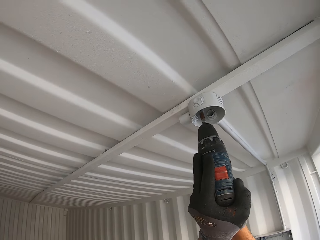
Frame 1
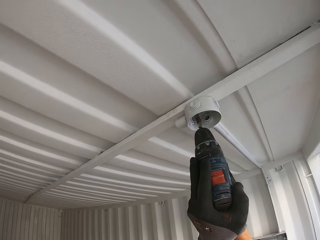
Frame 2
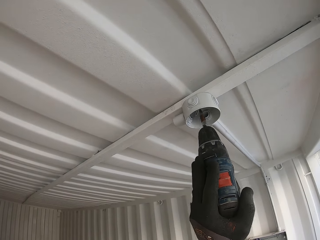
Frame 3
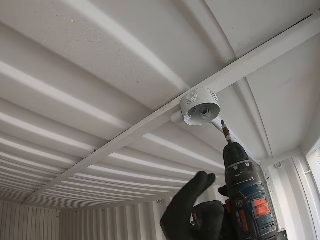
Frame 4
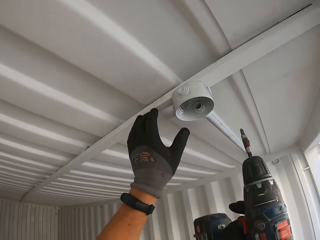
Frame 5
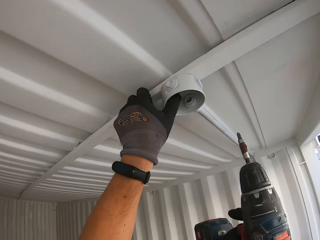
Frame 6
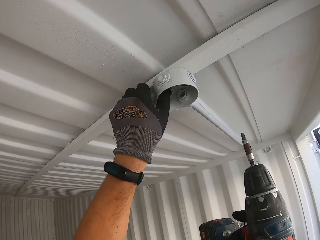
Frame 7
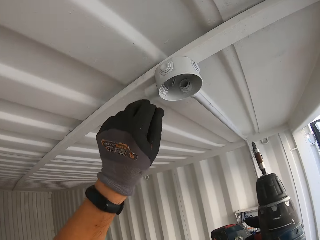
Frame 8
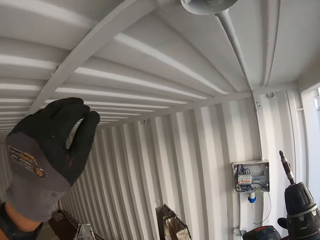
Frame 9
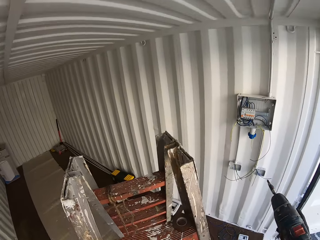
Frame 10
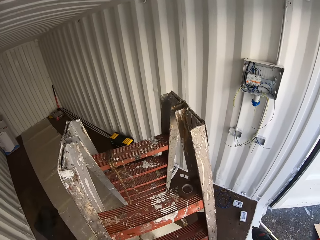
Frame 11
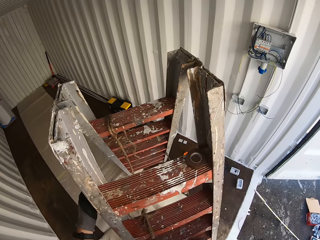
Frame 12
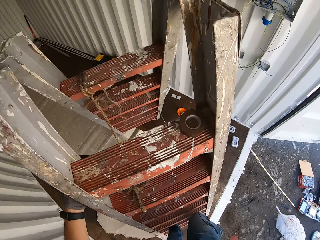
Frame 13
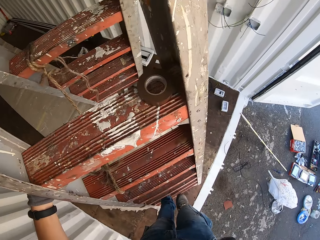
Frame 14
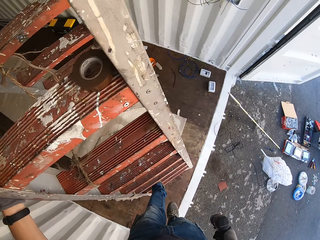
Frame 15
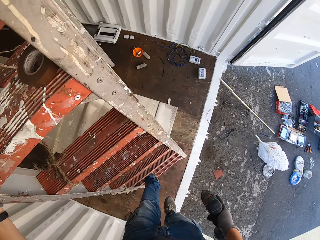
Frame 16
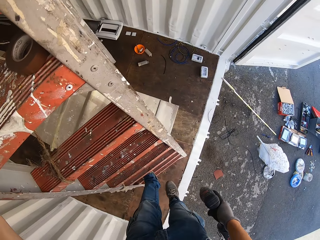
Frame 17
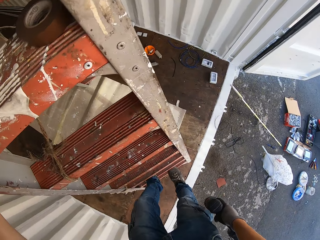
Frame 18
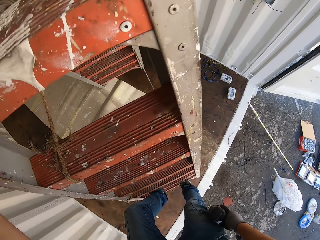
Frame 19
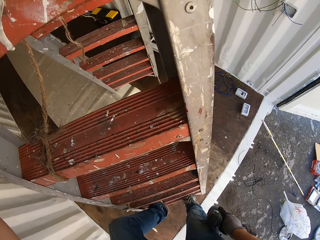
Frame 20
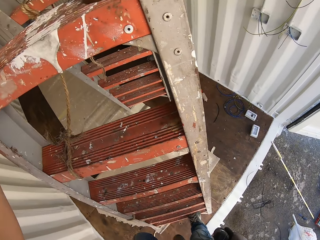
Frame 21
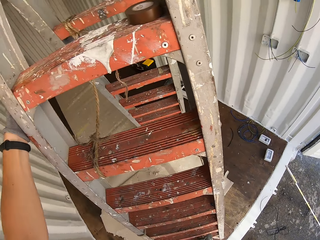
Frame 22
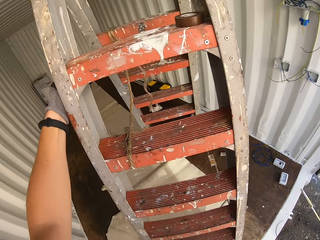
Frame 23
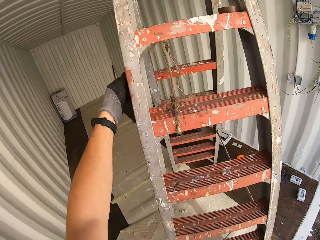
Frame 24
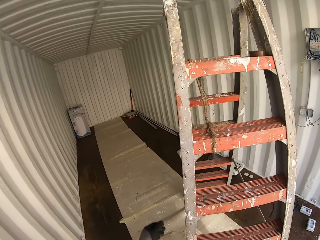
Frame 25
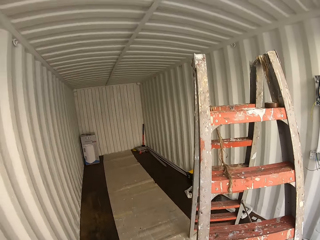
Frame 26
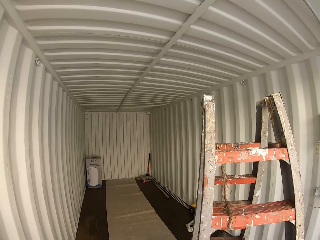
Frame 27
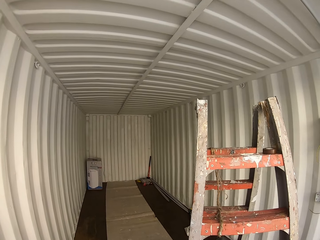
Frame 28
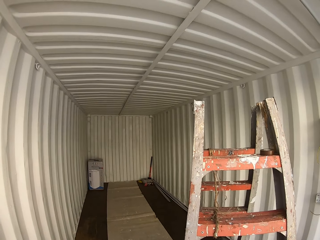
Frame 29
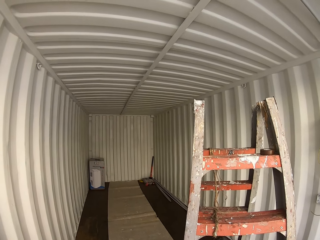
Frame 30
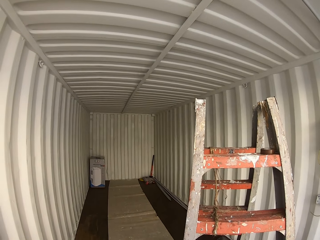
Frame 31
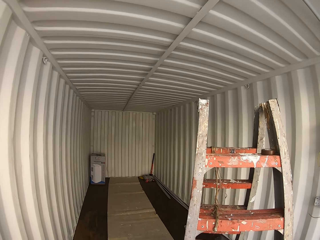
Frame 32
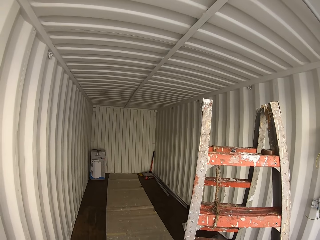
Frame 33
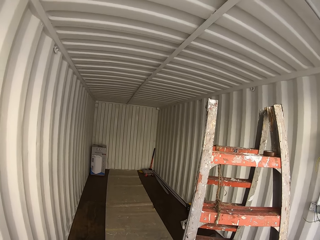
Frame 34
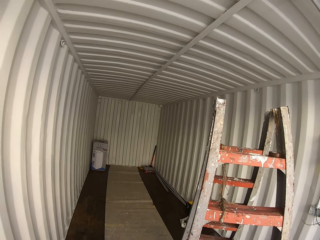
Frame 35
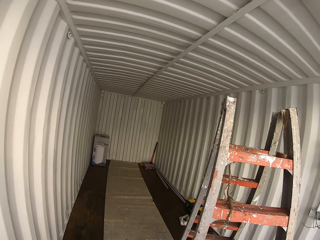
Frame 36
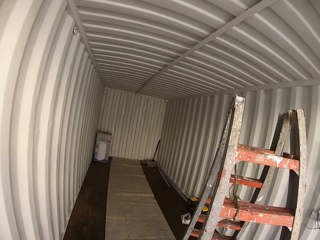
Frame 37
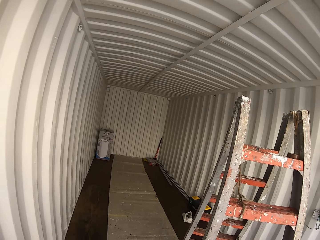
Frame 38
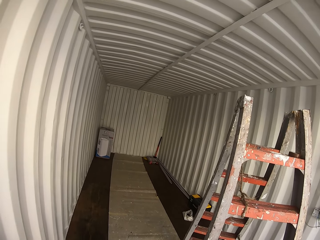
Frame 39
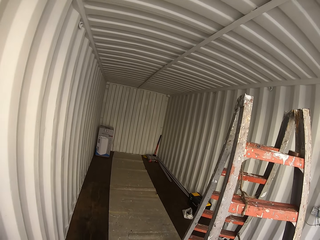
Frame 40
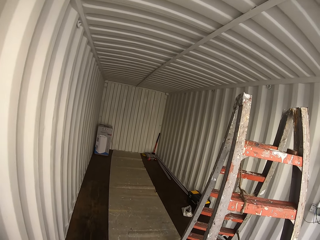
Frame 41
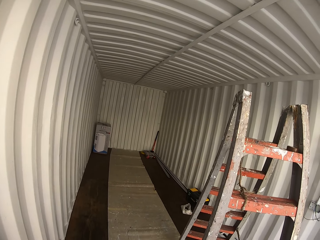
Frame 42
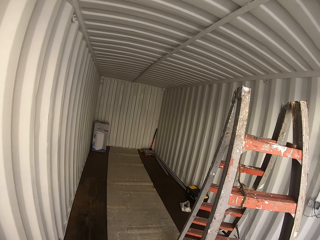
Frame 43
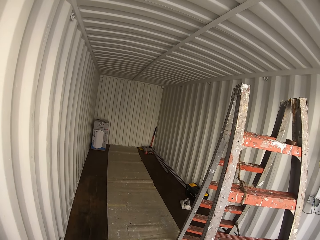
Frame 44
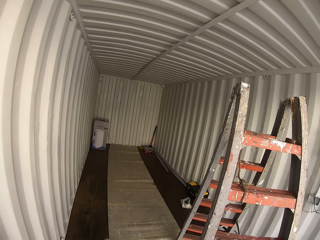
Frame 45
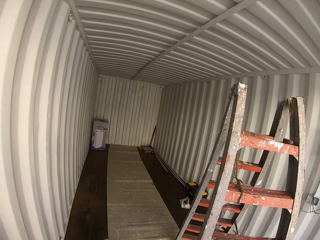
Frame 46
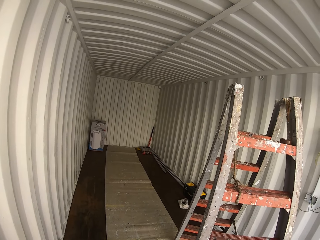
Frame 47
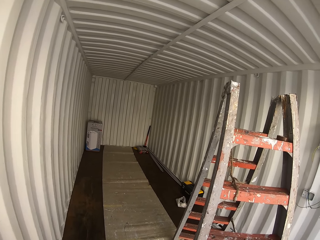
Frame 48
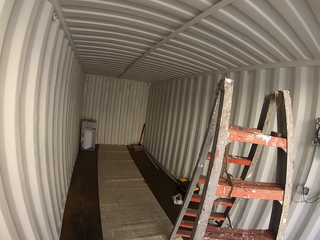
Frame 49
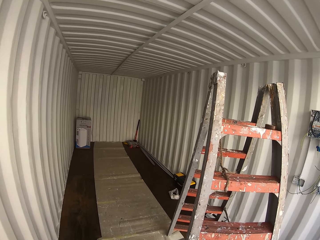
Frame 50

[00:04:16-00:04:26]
The camera wearer holds the drill and checks the round box. They go down the ladder with the drill. They pause.

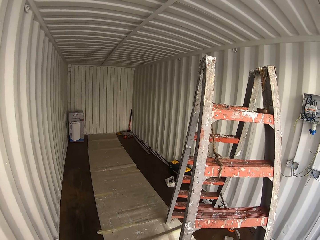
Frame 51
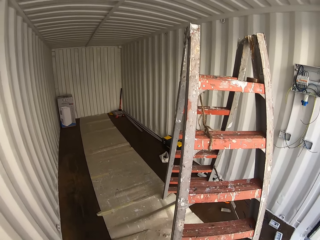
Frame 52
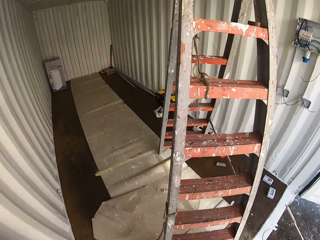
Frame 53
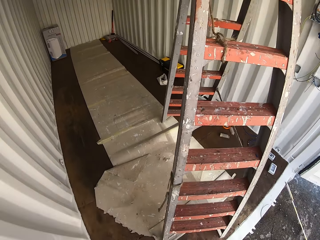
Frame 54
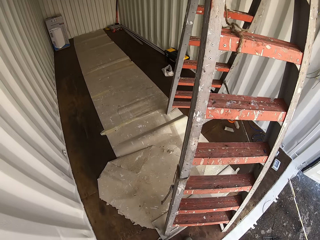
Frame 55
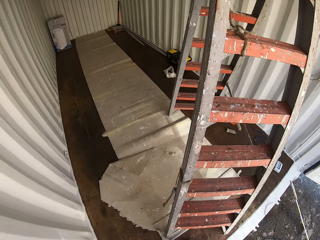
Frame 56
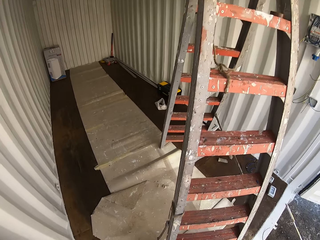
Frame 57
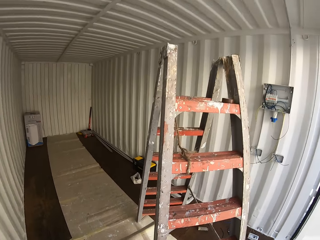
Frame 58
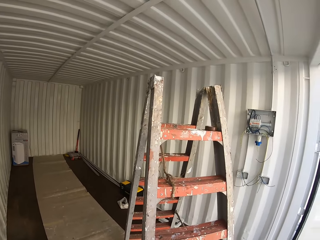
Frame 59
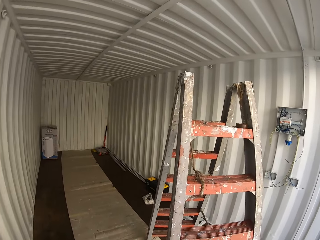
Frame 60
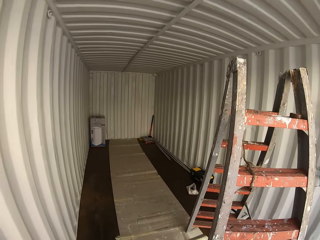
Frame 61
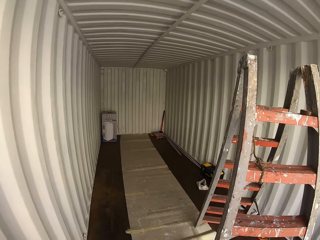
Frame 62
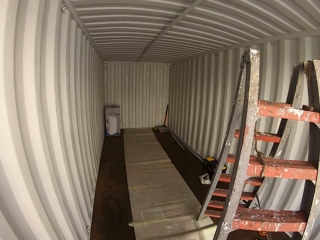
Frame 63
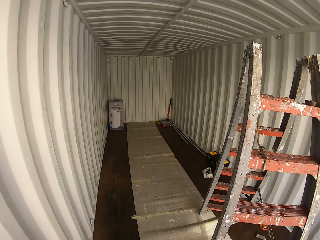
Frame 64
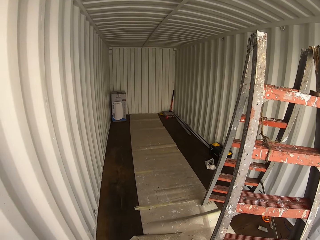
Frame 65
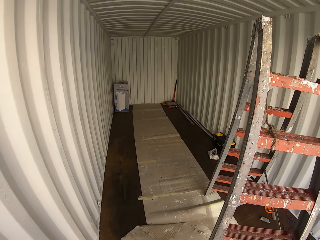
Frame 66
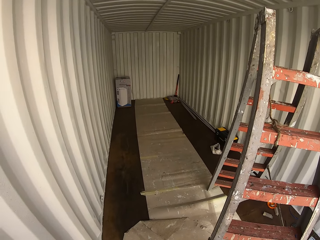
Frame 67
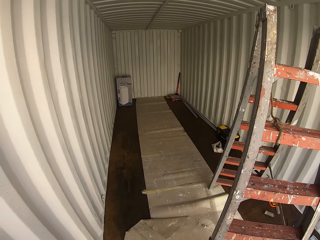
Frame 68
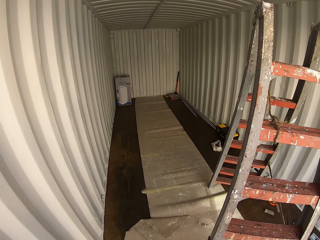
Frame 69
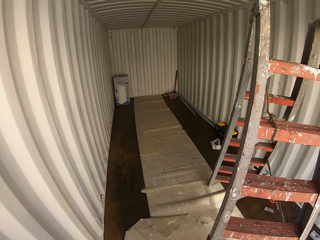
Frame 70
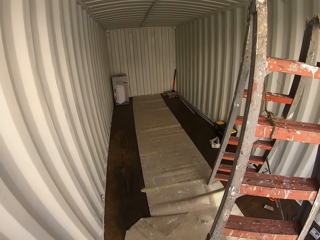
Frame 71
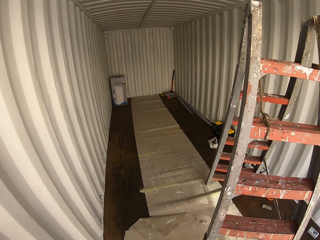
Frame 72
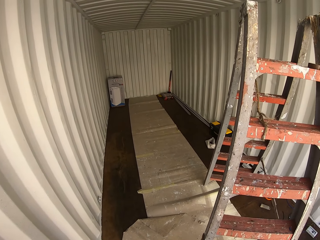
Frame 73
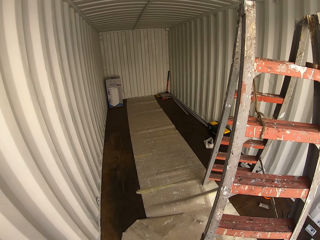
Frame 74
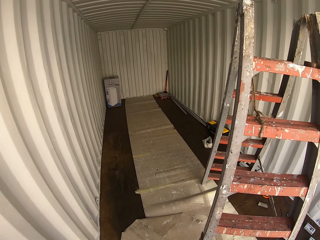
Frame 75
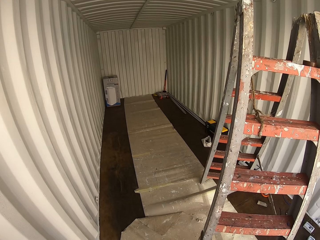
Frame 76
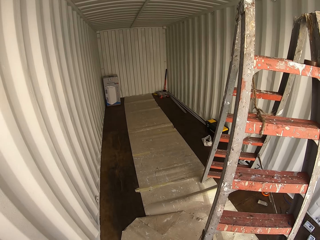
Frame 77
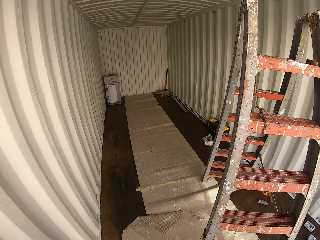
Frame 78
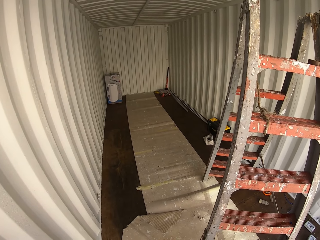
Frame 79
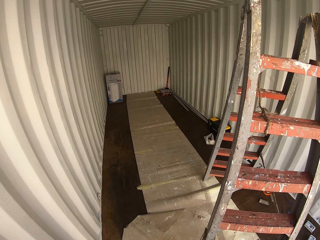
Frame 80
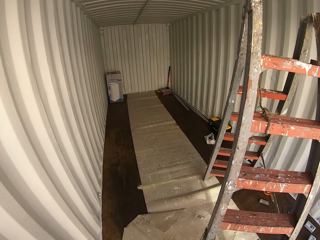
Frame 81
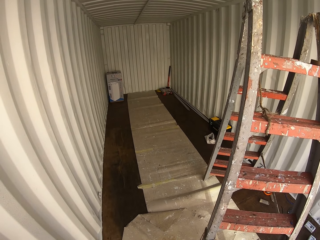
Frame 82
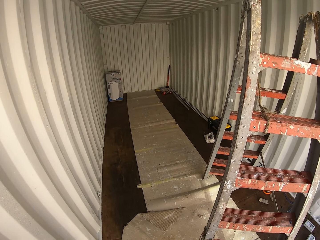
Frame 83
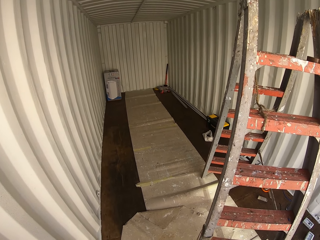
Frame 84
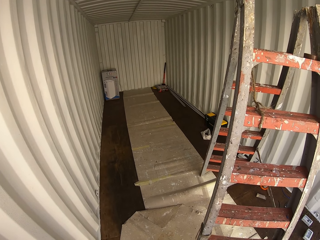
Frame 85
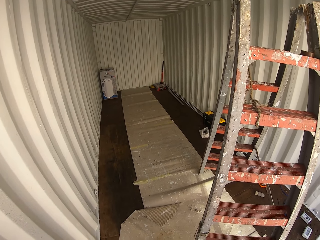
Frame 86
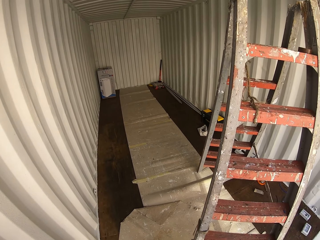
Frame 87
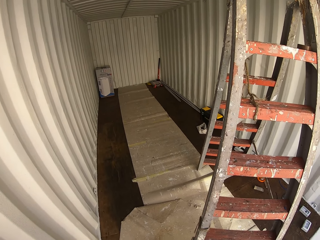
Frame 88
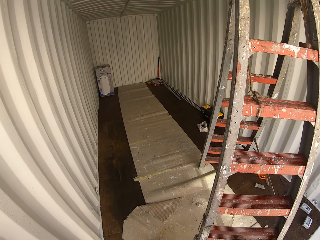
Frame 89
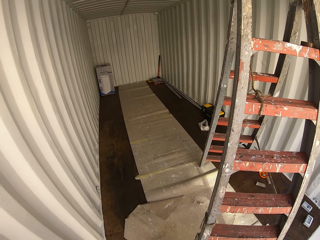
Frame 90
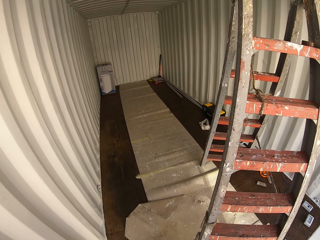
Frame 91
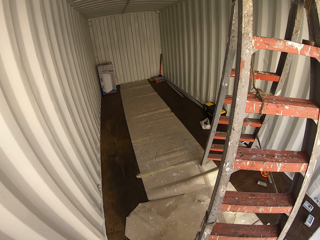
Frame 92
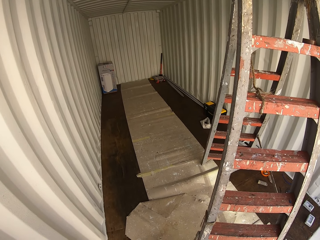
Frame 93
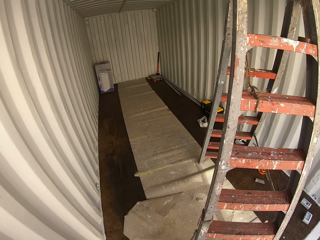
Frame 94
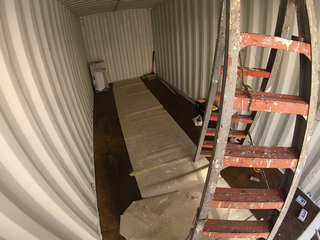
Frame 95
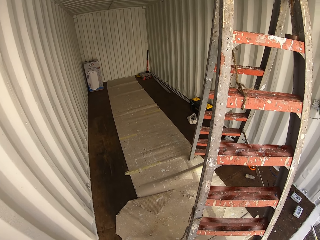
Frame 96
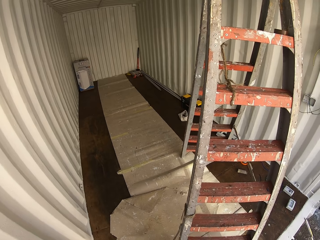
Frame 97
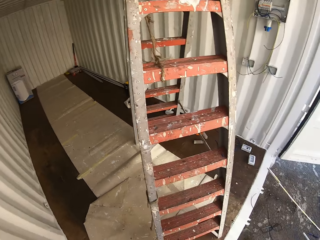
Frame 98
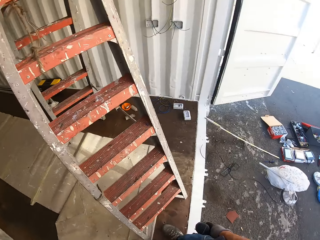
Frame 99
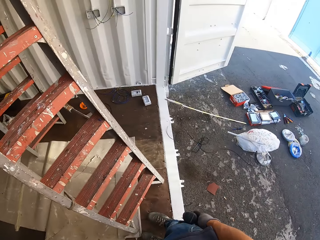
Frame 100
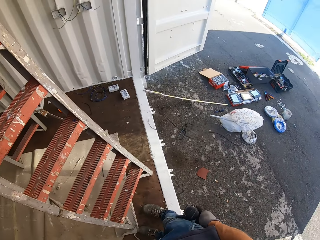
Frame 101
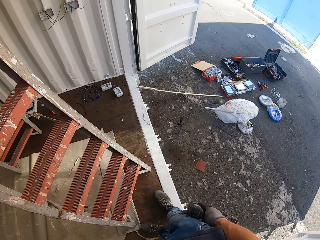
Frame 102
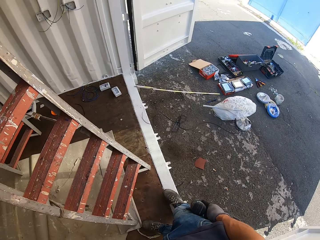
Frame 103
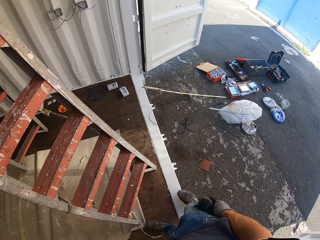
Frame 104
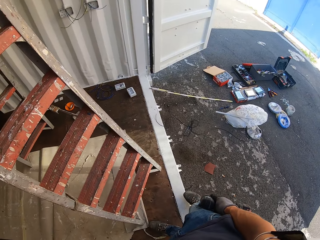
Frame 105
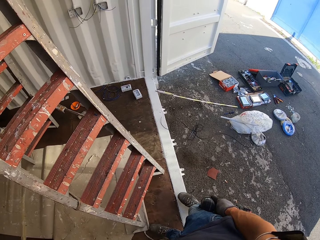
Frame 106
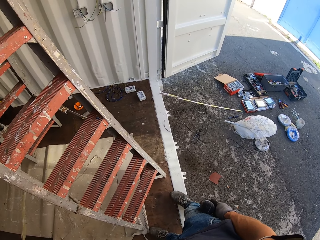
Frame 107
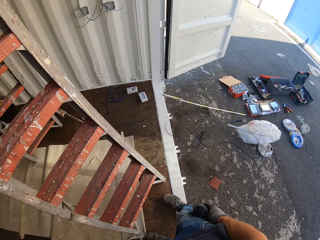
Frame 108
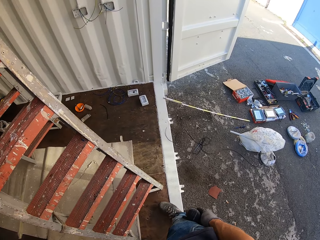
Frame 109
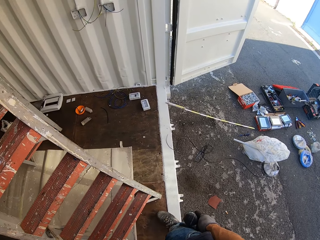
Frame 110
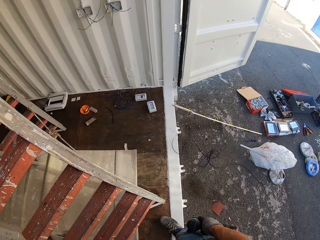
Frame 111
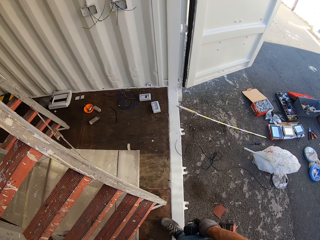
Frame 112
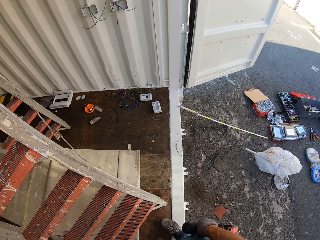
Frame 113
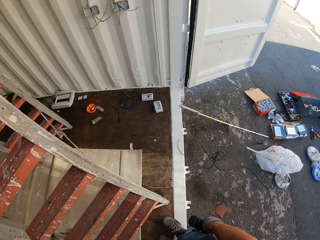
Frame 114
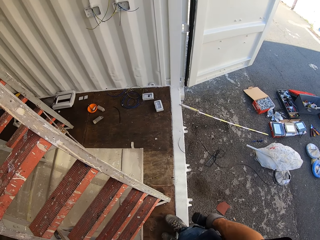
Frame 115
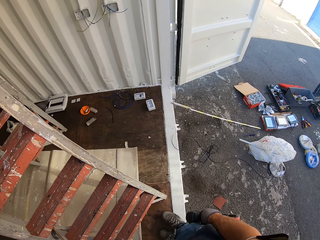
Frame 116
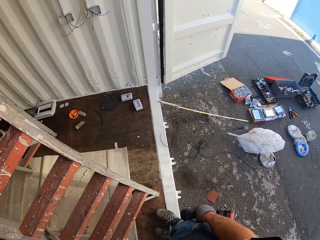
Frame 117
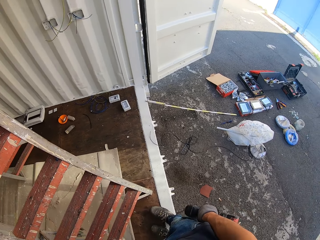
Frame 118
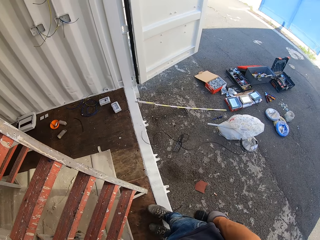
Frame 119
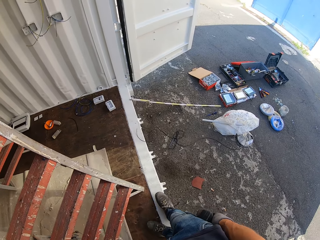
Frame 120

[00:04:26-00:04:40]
The camera wearer looks around. They pause. They hold the drill and stare at supplies and tools on the ground.
